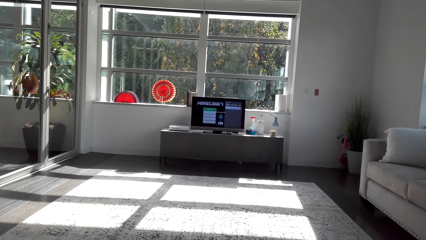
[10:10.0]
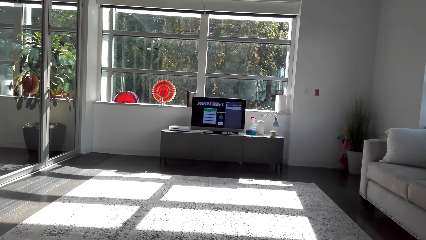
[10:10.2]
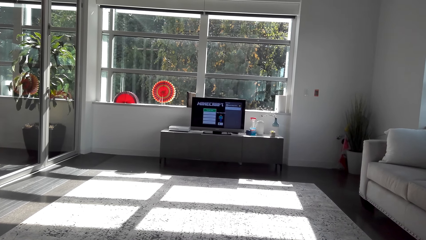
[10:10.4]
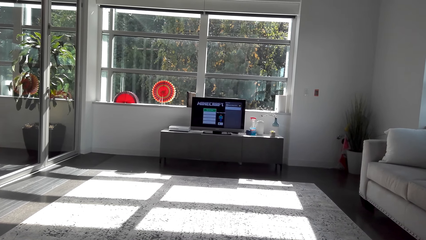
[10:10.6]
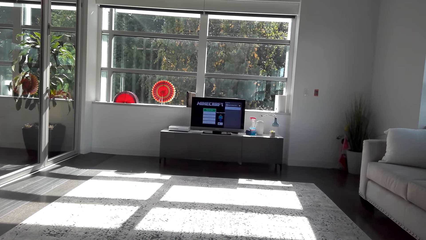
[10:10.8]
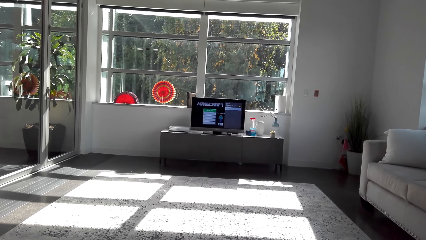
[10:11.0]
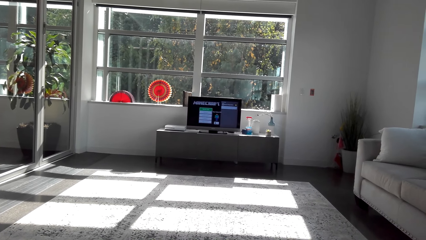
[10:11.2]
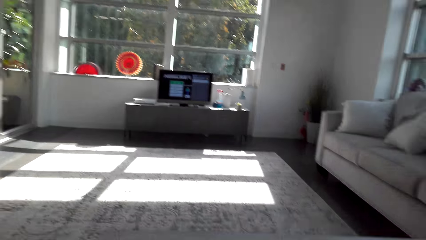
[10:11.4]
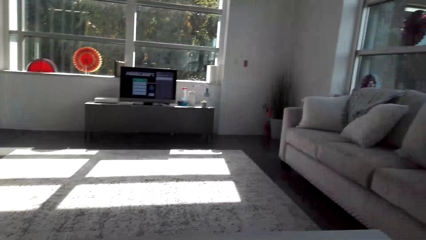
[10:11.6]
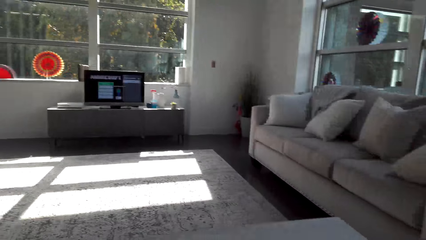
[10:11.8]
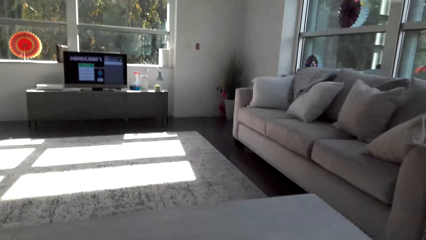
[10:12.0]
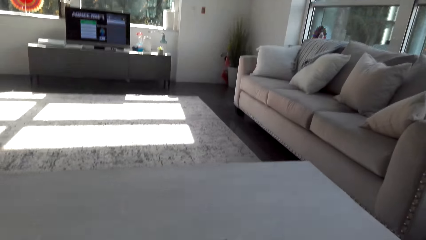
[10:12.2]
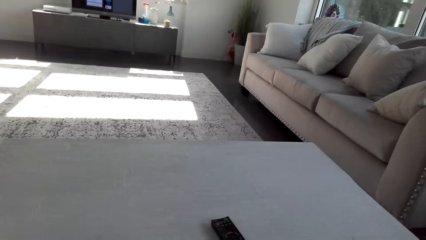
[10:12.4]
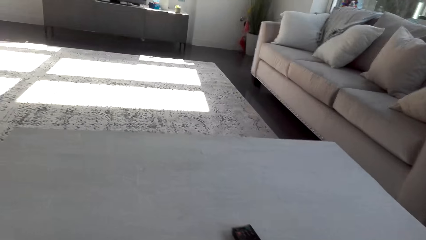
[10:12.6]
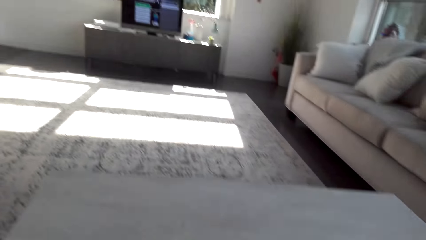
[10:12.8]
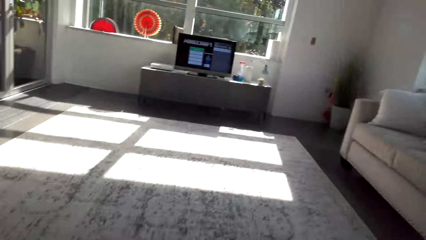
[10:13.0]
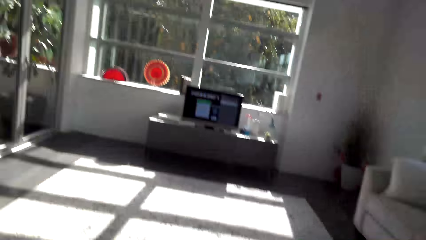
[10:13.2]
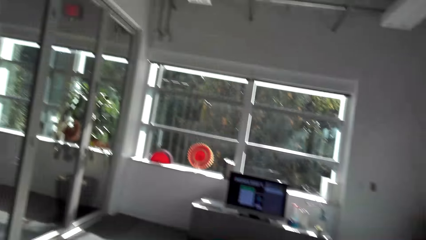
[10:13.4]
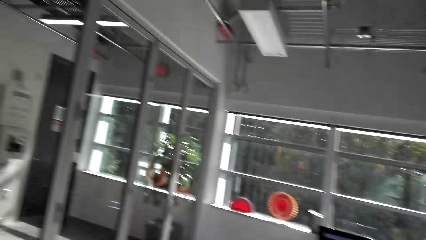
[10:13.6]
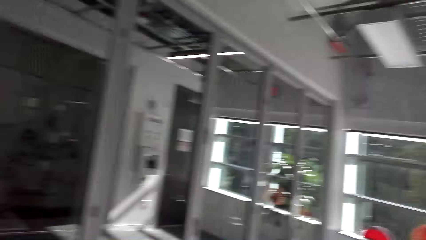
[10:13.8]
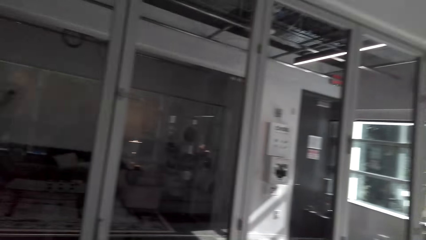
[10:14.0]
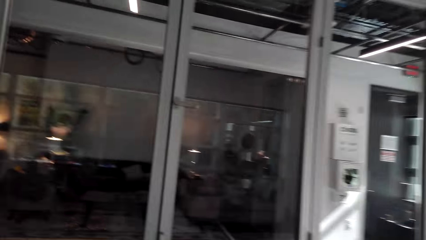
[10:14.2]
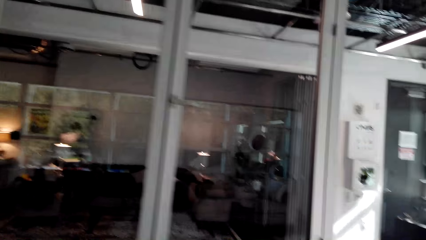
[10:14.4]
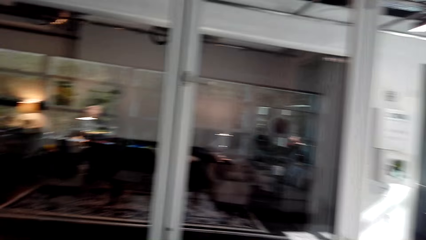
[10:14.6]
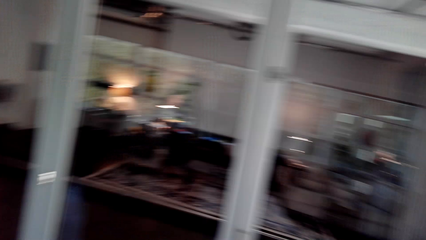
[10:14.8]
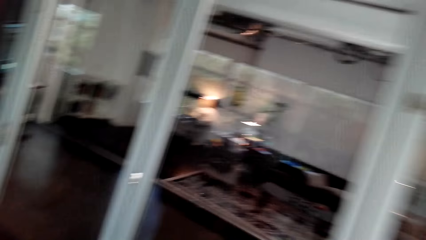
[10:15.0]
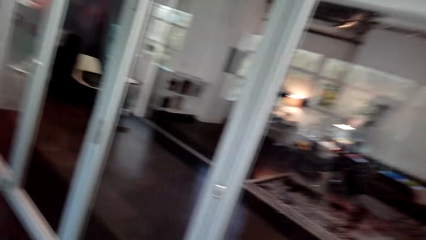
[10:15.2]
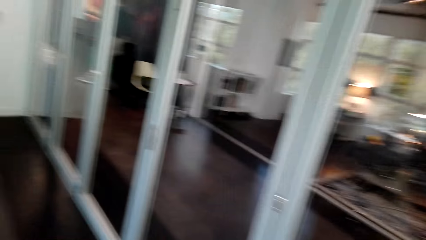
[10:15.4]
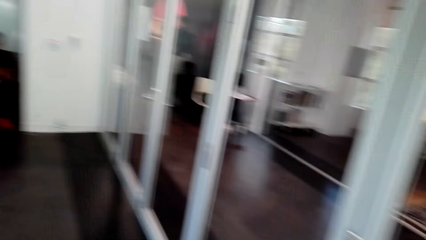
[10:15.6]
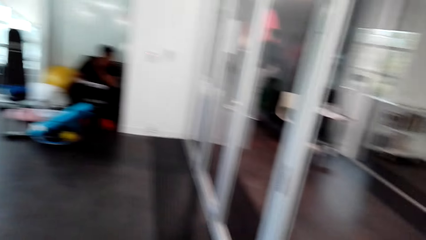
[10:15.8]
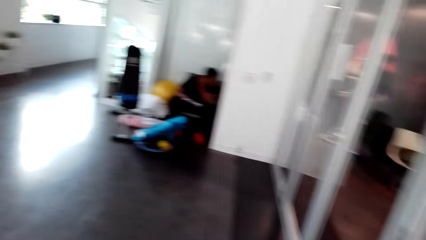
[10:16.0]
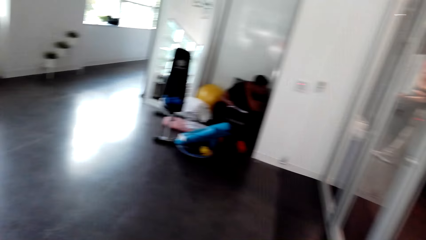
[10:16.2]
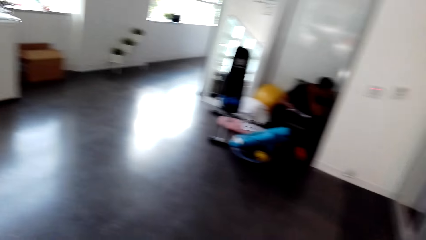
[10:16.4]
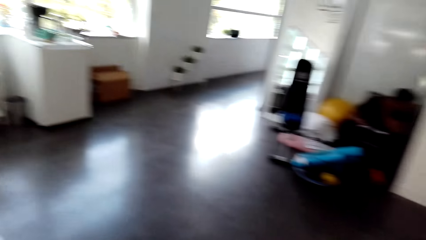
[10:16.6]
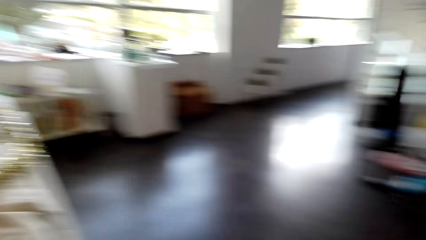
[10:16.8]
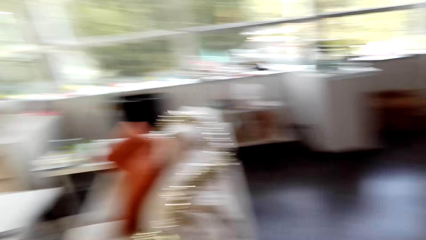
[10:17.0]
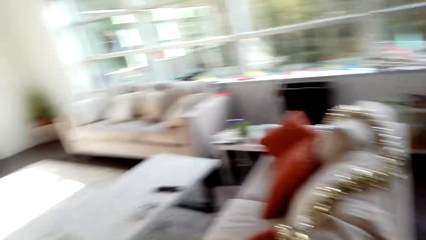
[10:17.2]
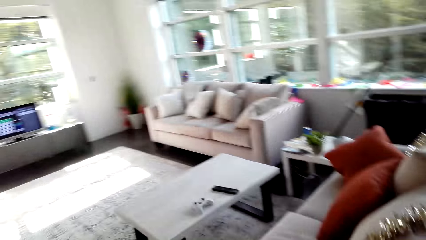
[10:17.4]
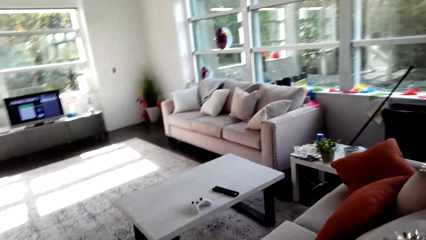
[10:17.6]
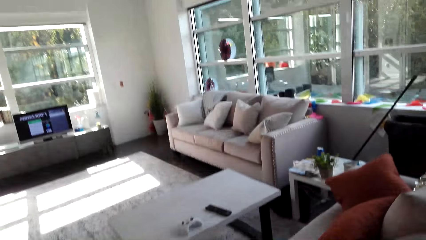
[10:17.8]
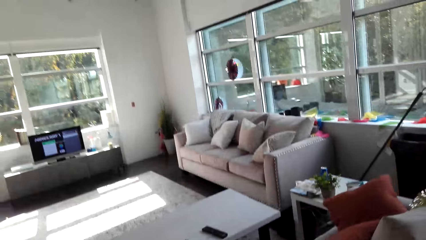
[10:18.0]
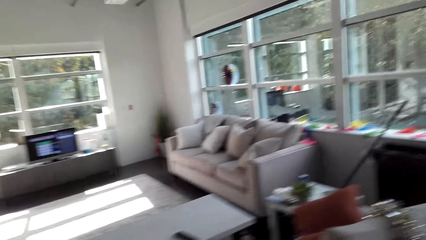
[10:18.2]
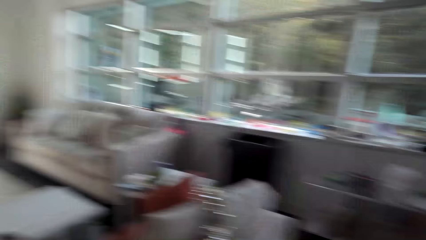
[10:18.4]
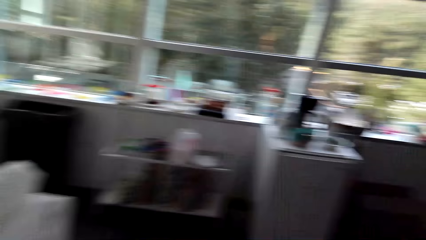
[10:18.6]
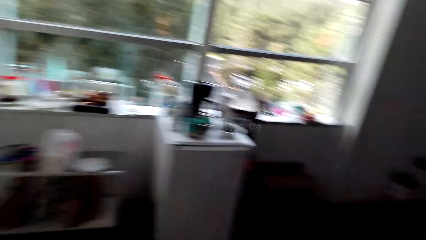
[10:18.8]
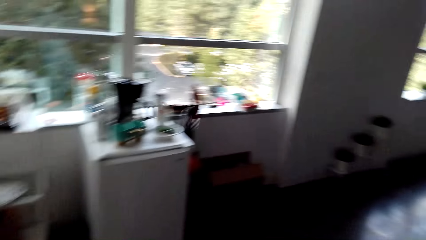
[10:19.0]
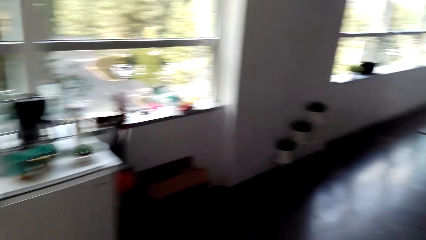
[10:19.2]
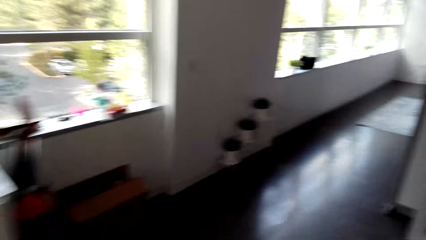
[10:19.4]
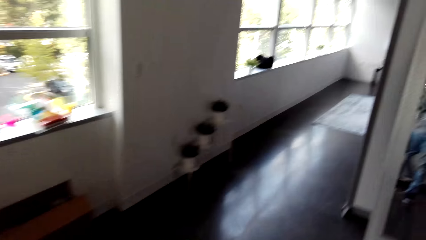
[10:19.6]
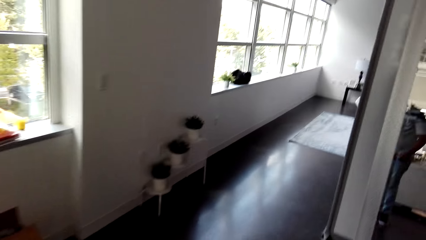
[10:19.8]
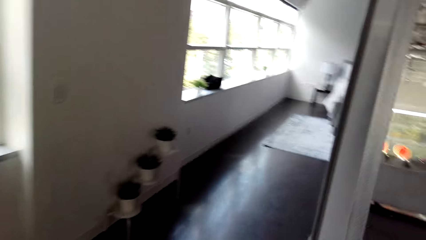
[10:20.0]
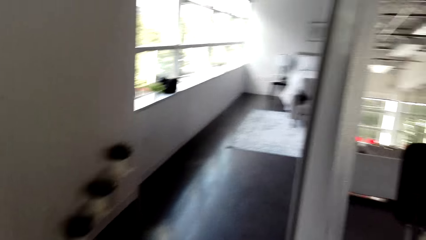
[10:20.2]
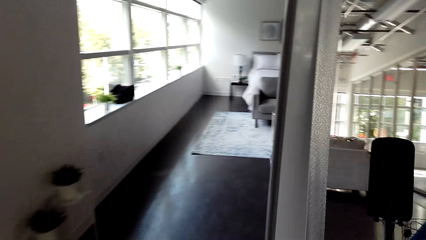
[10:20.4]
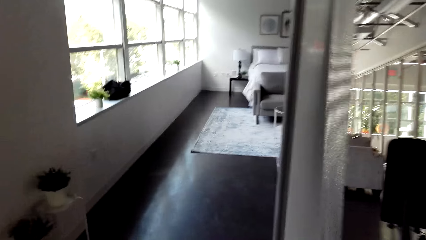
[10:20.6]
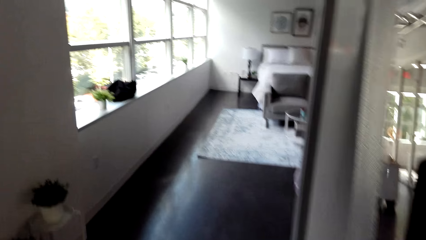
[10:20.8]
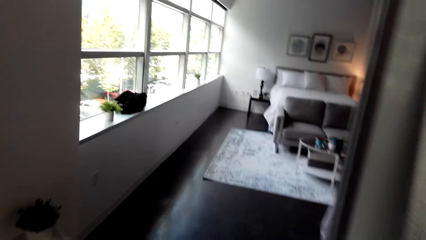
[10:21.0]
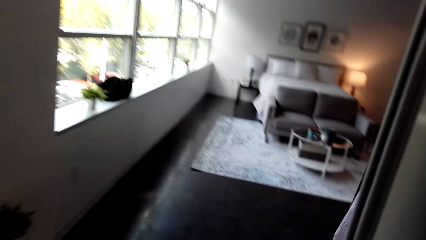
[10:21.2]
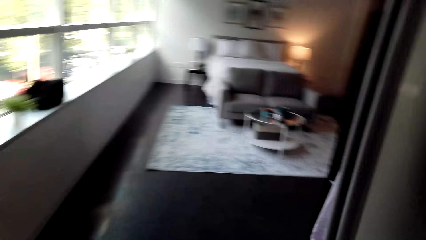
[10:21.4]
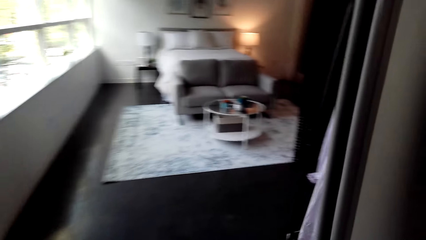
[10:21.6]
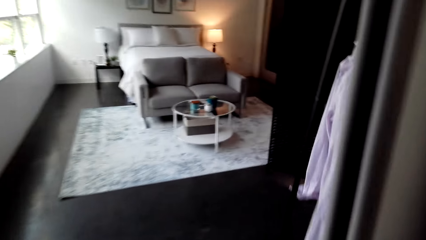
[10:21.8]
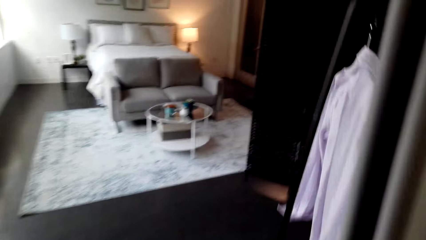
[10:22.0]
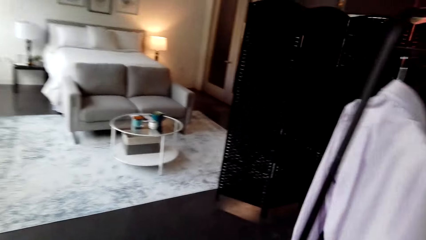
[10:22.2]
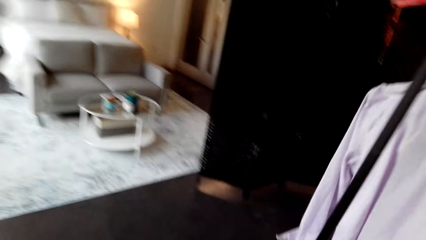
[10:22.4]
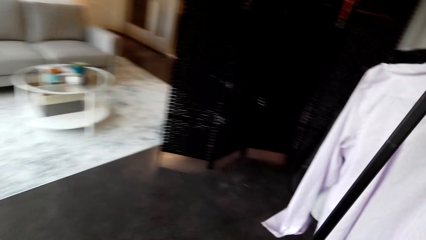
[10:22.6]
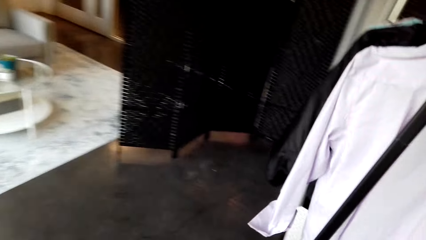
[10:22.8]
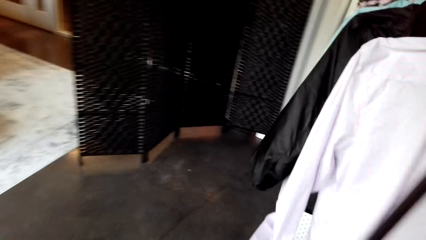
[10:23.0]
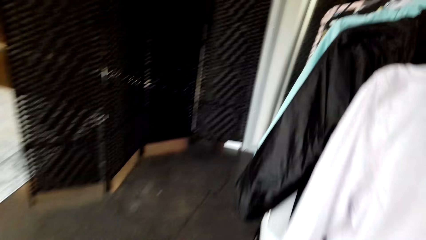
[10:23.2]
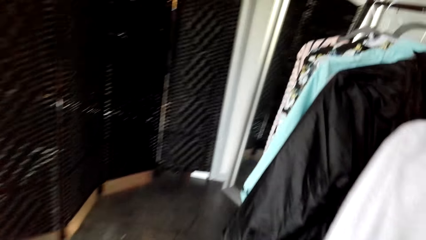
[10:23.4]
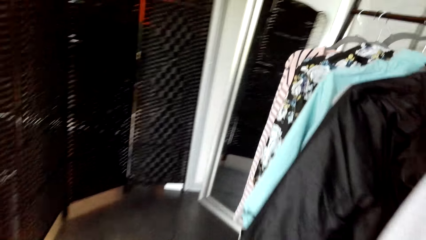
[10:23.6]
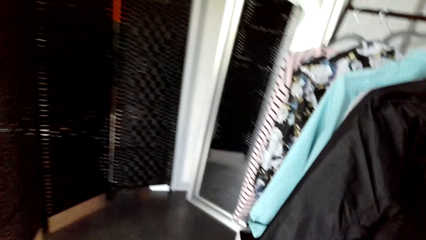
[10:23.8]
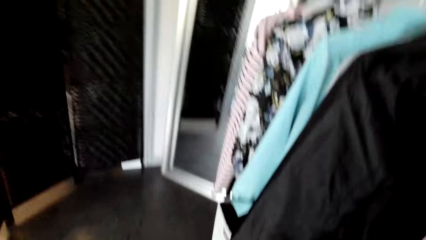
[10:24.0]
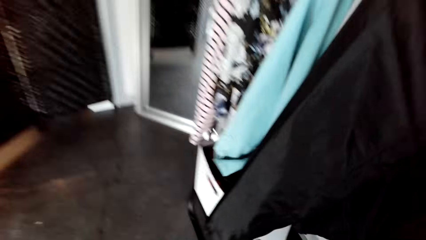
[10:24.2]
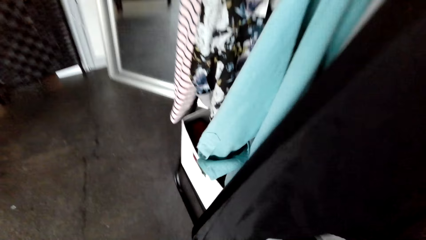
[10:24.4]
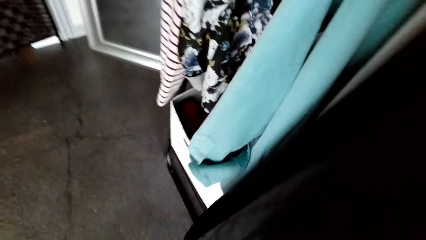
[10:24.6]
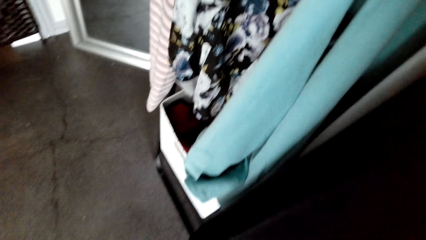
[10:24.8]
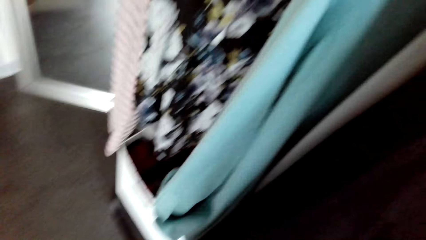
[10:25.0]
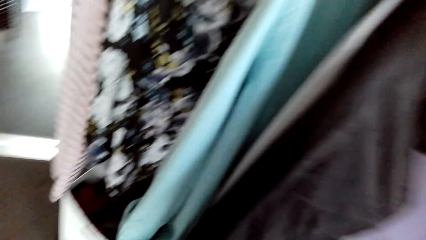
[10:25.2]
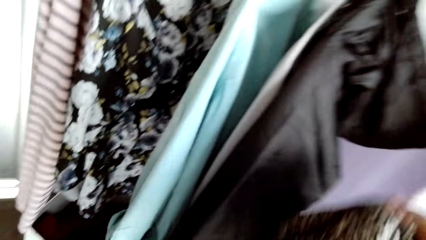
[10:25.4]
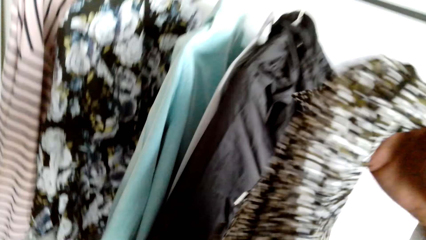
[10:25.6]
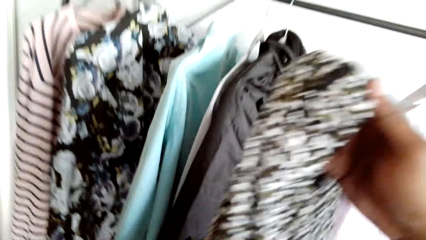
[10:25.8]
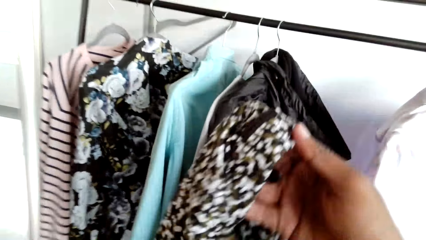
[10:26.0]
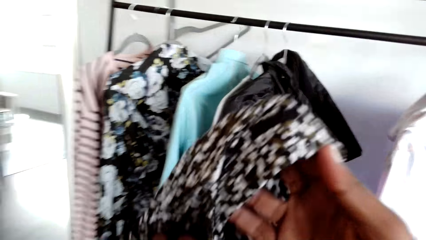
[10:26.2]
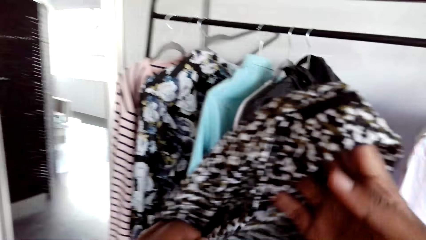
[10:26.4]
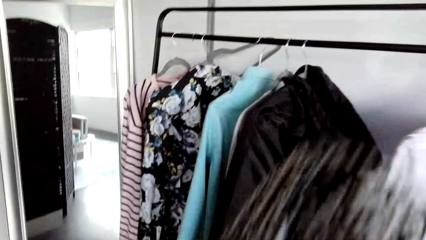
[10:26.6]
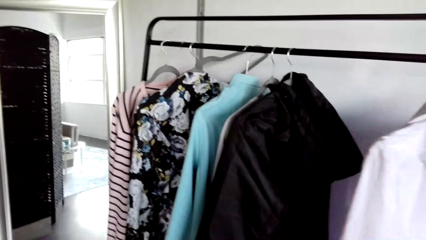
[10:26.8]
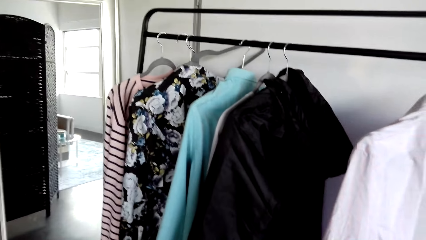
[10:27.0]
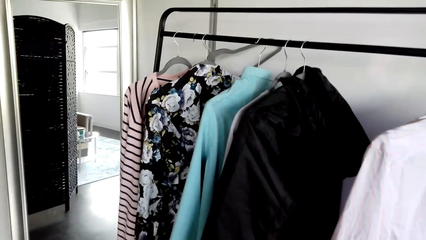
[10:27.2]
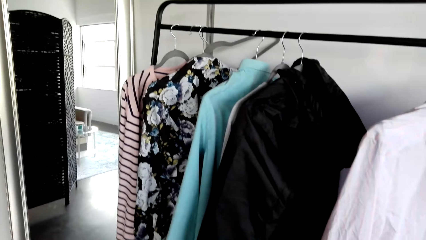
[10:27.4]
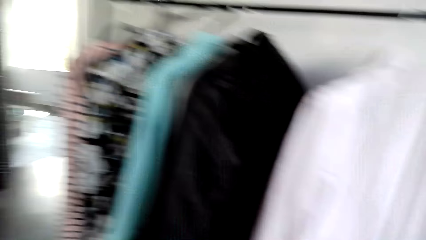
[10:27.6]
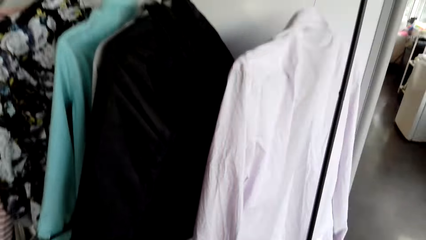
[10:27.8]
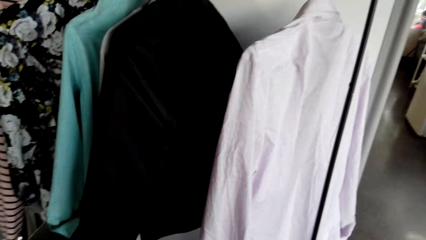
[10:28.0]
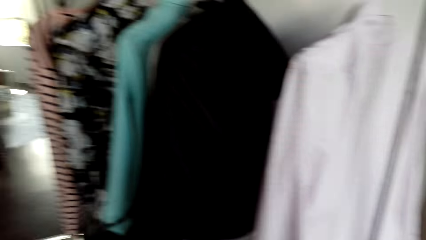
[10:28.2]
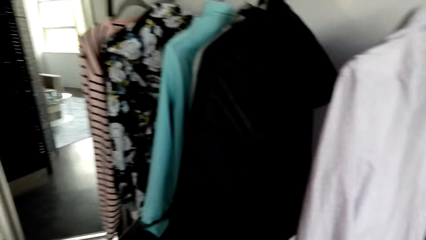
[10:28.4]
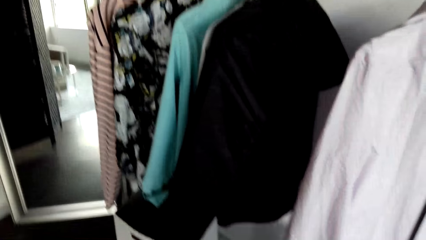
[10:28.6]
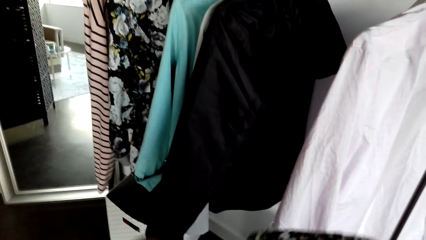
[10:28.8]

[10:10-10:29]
The camera wearer looks at the remote. They walk around. They touch a cloth on the hanger. They pick up a shirt. They lift the cloth, pull the cloth and look at the cloth.
